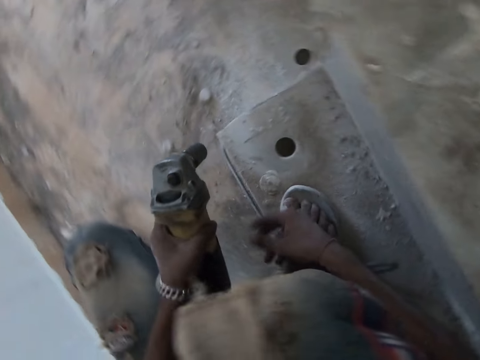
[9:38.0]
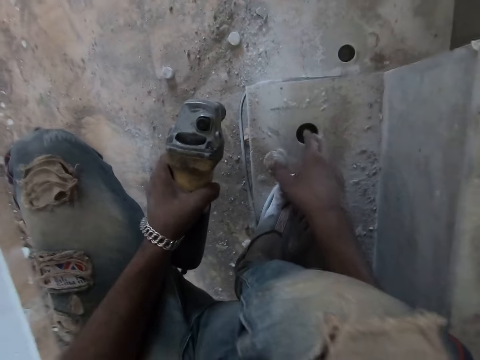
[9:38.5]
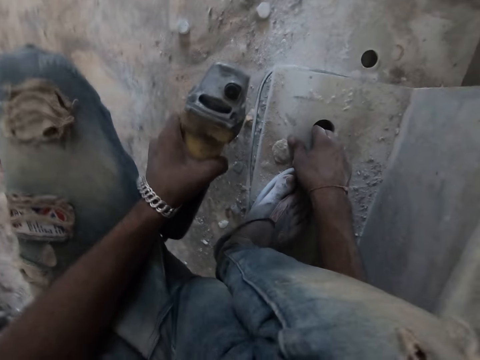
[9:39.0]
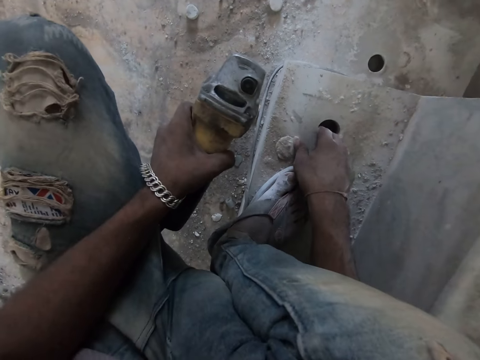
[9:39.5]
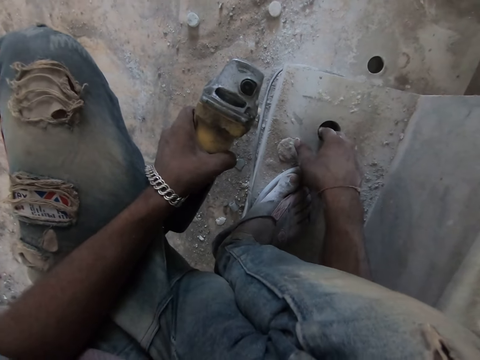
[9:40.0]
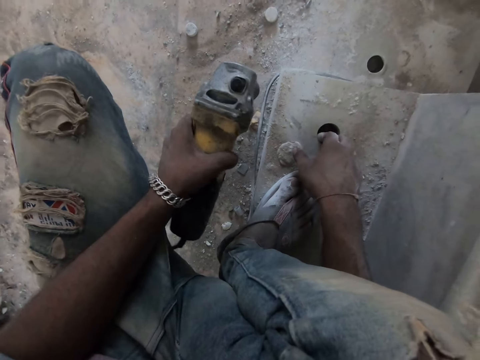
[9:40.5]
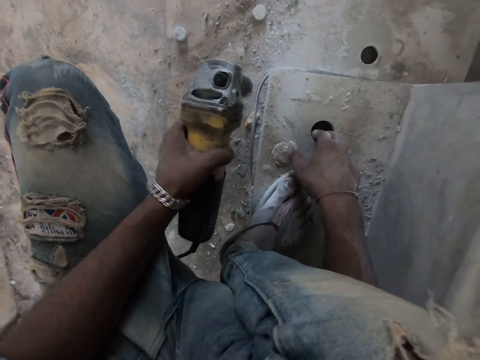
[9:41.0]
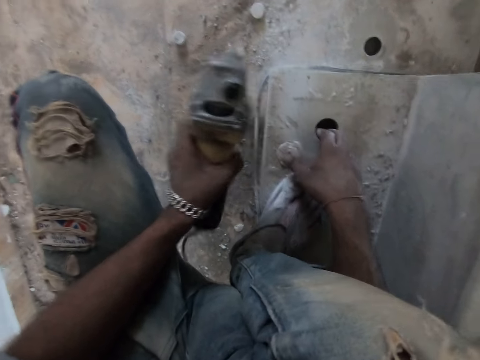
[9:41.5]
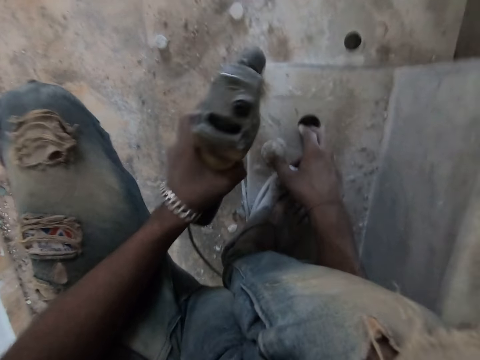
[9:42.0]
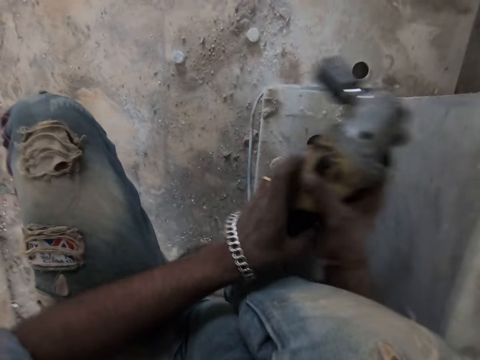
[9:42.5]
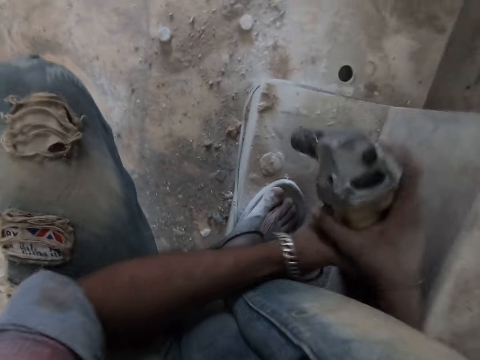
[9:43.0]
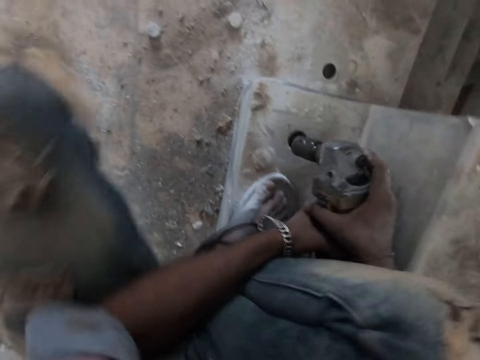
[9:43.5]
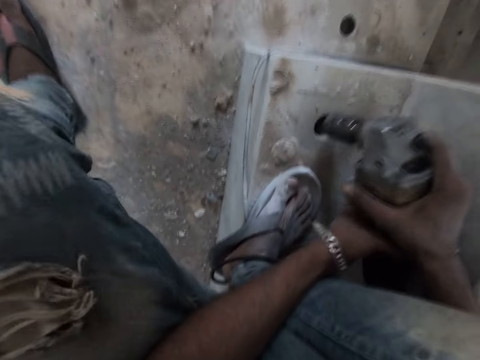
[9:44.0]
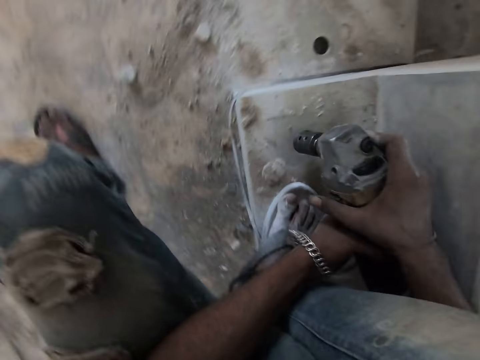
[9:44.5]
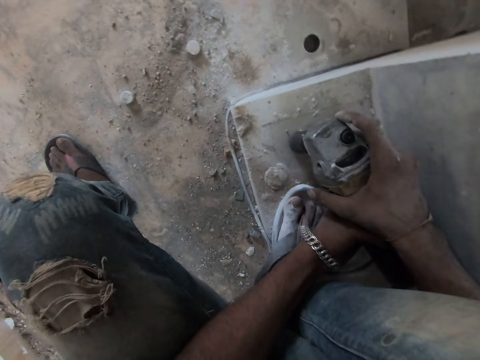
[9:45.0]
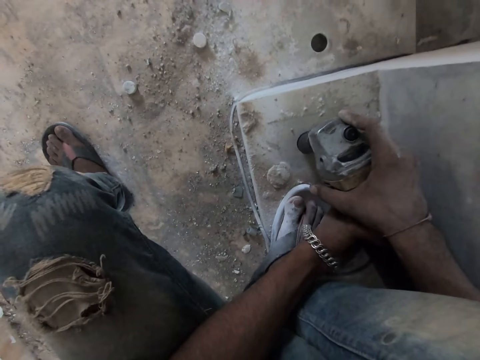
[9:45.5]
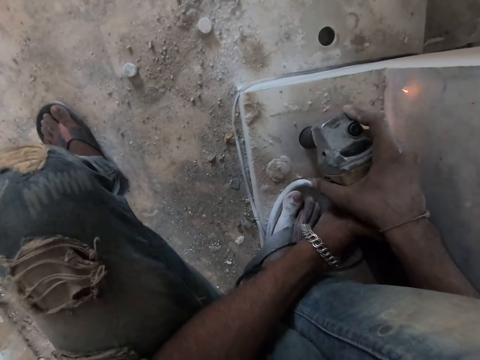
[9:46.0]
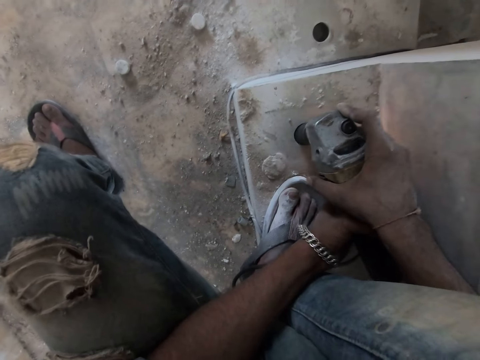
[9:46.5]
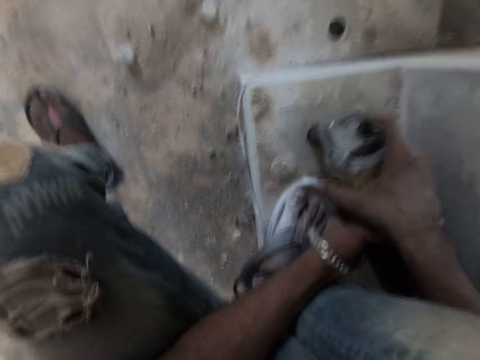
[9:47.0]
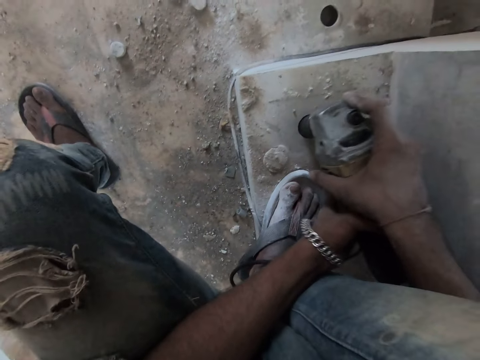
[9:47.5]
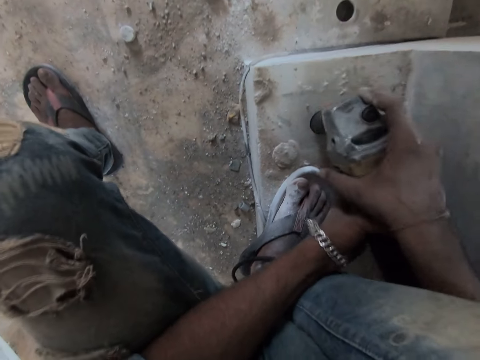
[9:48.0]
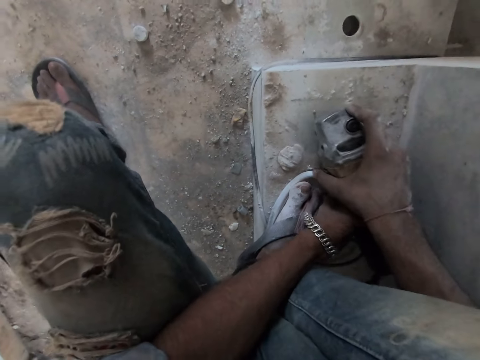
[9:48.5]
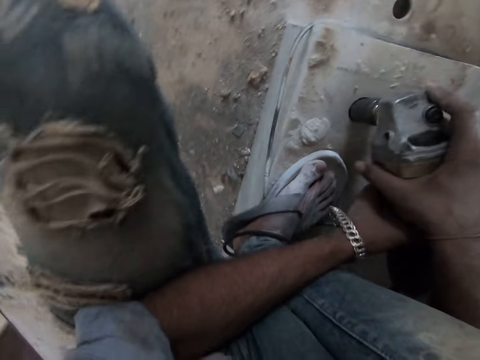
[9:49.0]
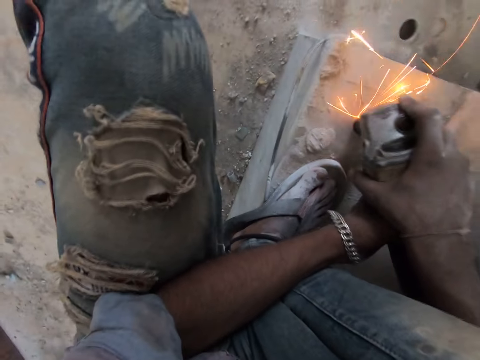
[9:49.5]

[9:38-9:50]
The camera wearer turns off the rotary hammer drill in his left hand. He puts his right hand in the hole in the stair. He hits the rotary hammer drill in his left hand on the stair. He holds the rotary hammer drill in his left hand with both hands. He turns on the rotary hammer drill in his hands with his right hand. He drills the hole in the stair with the rotary hammer drill in both hands.

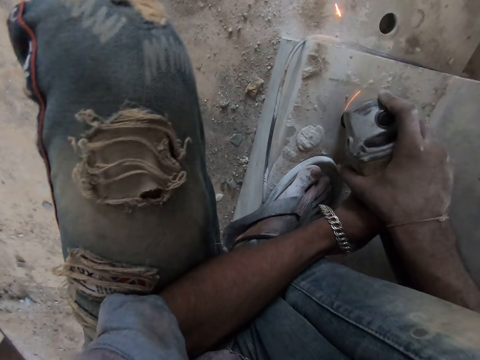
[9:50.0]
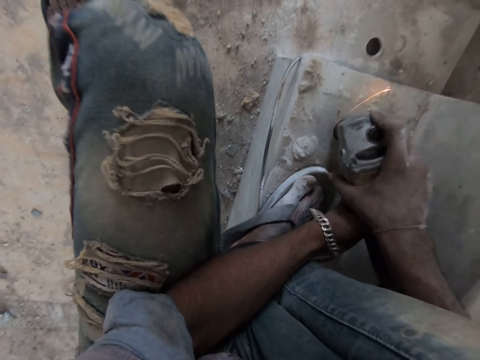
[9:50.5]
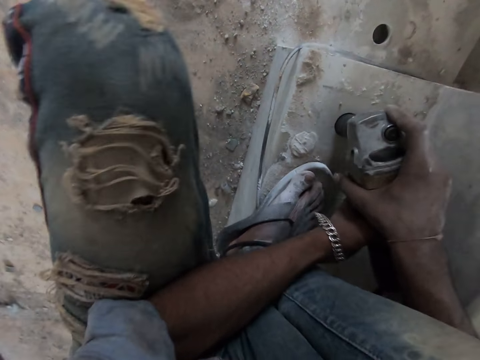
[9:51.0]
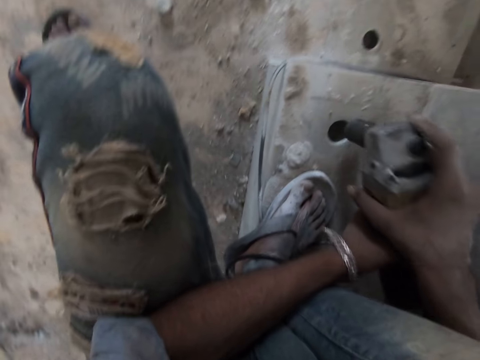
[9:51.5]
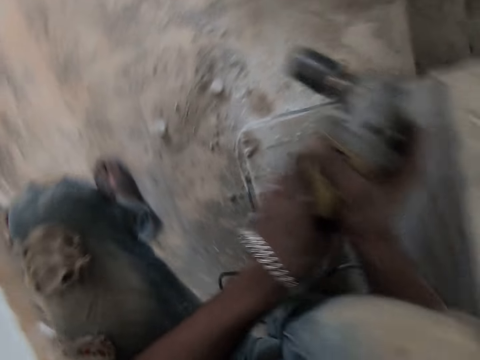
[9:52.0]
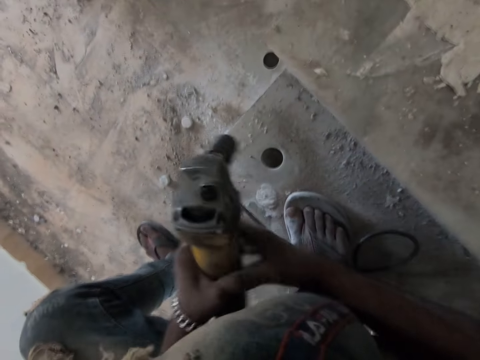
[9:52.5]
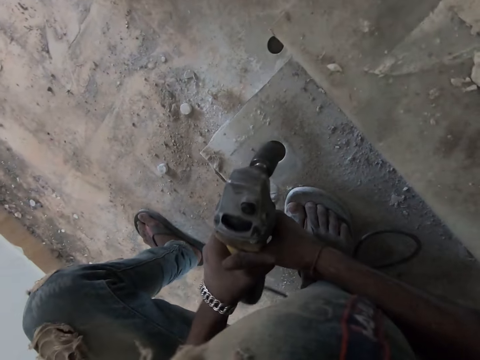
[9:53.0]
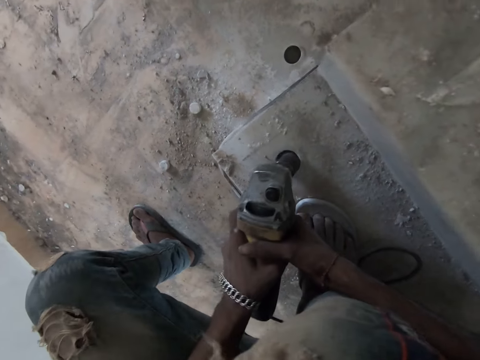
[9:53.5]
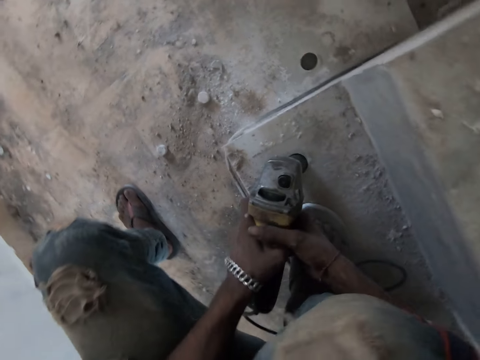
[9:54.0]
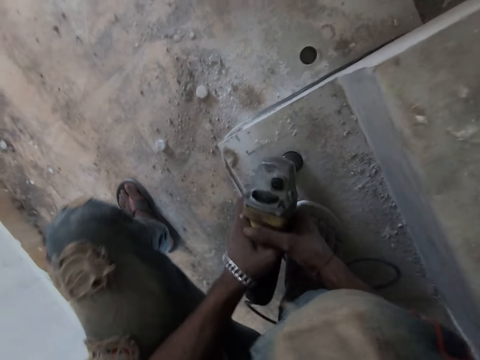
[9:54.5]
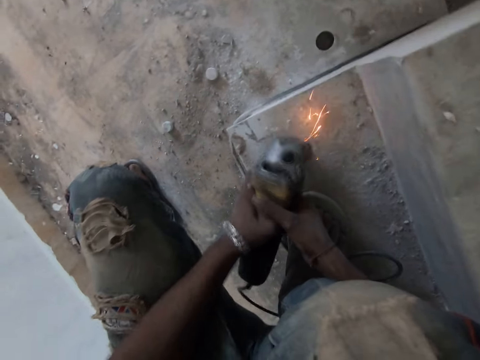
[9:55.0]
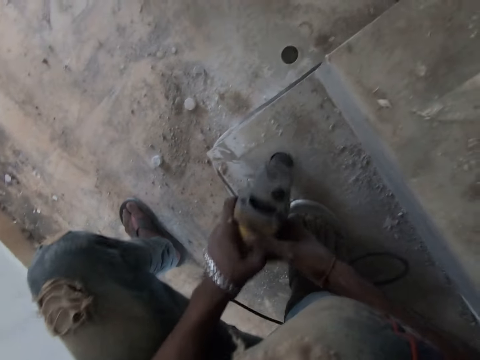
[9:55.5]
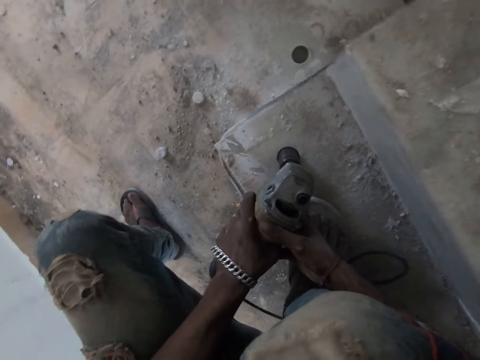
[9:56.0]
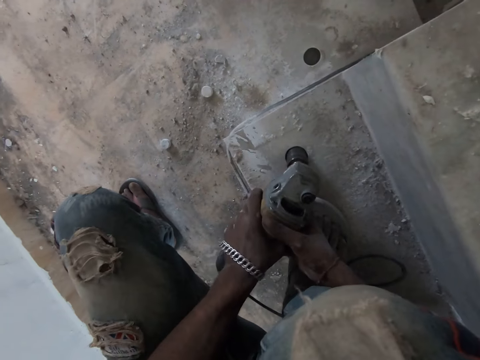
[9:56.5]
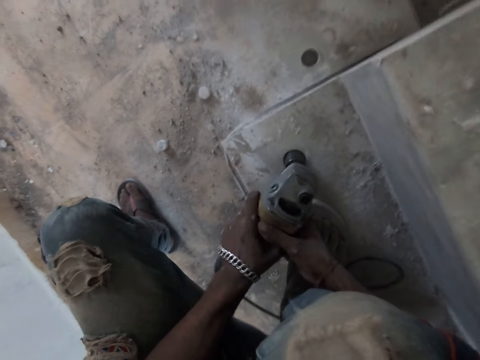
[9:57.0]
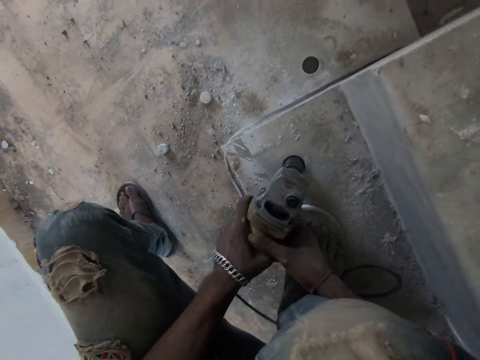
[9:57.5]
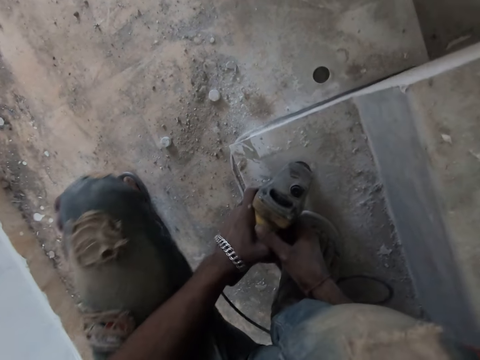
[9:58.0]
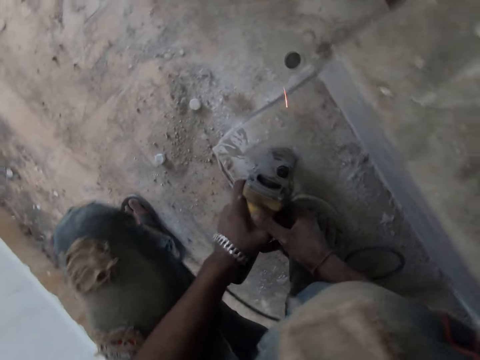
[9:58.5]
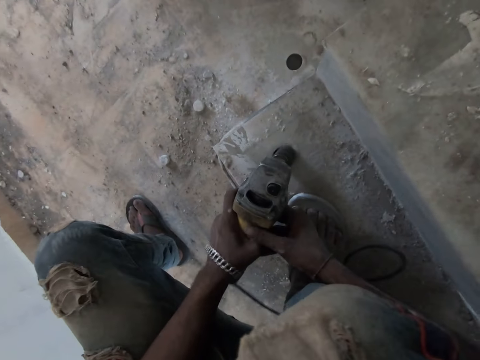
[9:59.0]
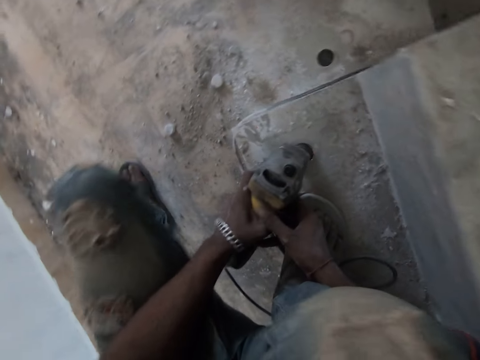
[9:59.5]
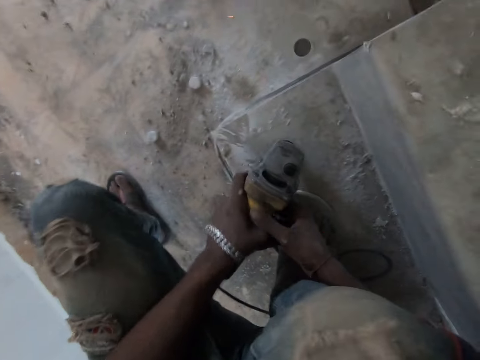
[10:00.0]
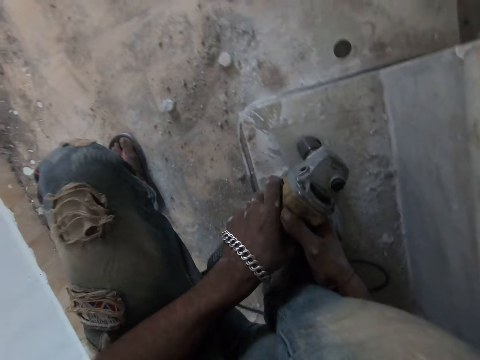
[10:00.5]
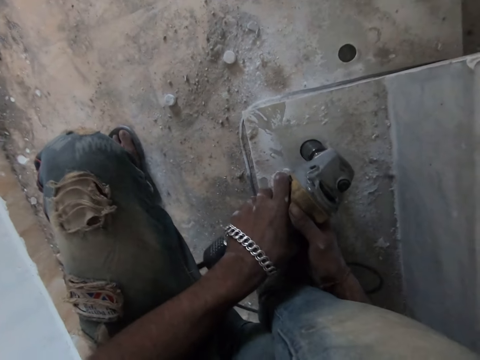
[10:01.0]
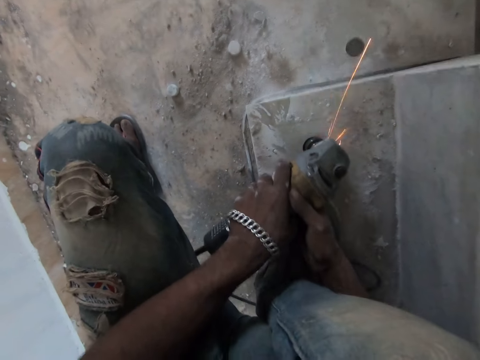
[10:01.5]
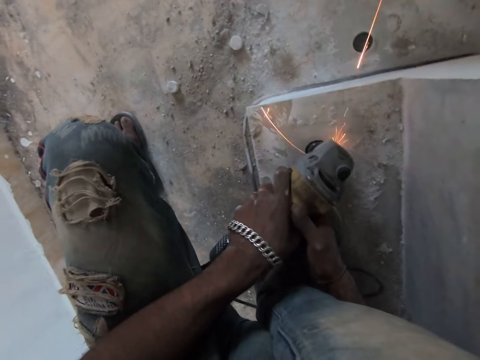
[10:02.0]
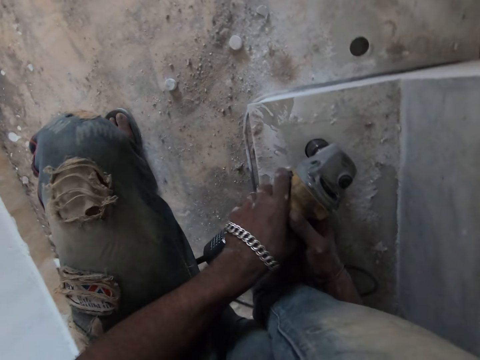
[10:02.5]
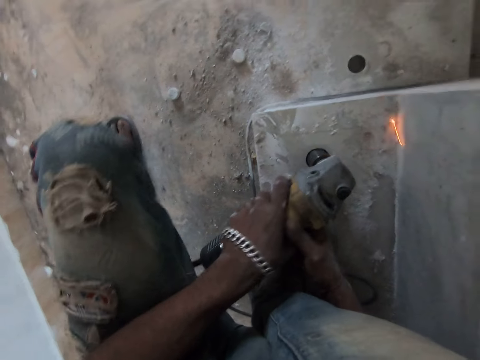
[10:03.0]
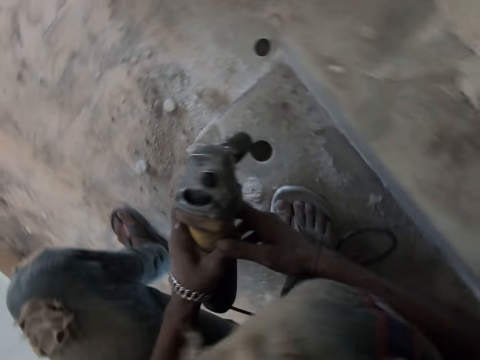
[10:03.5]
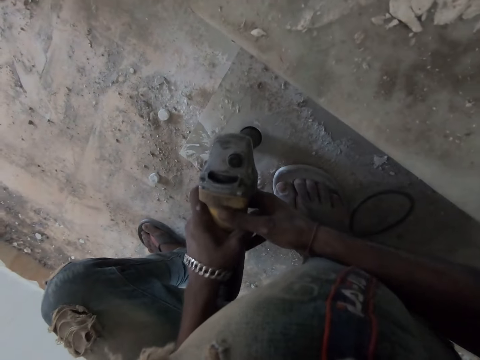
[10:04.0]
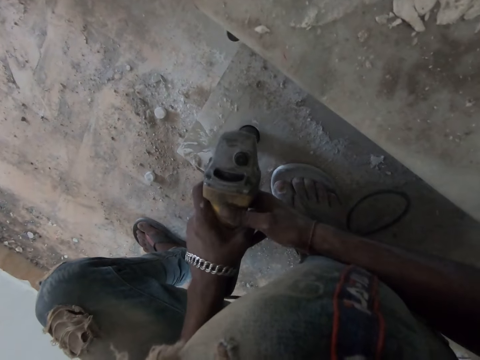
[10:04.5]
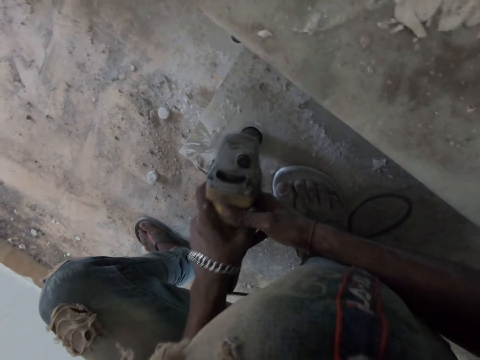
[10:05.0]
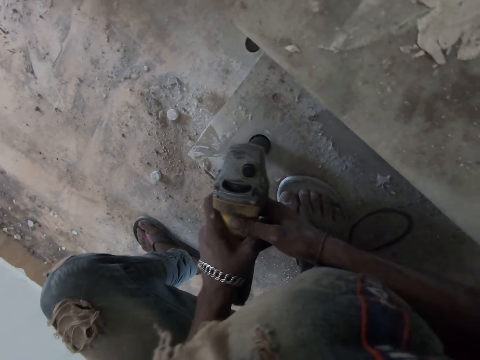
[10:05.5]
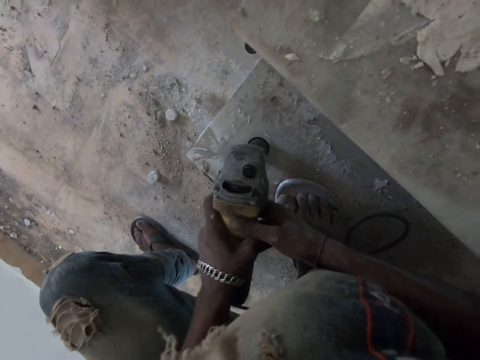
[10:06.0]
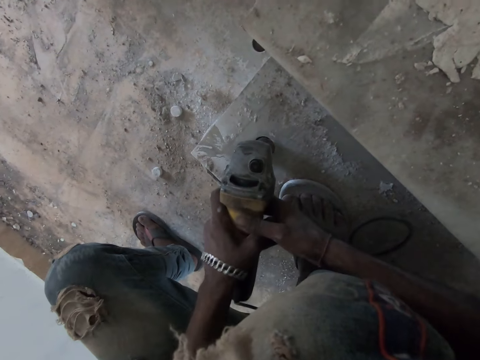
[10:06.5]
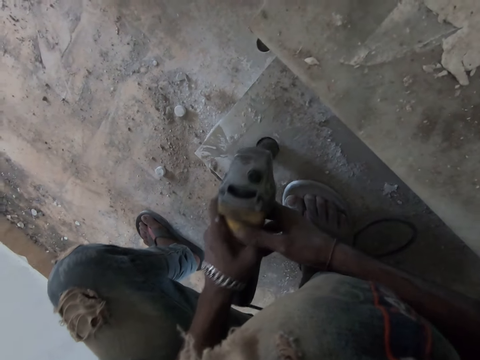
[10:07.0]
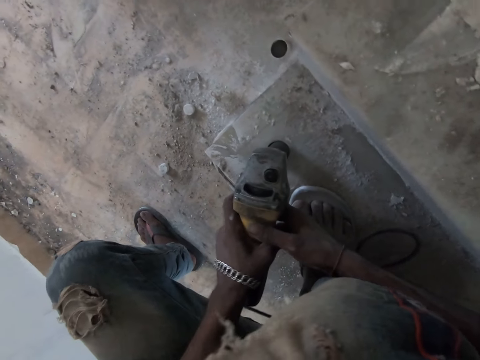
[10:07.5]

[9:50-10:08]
The camera wearer removes the rotary hammer drill from the stair with both hands. He turns around. He drills the hole in the stair with the rotary hammer drill in both hands. He turns around. He drills a metal with the drill.
